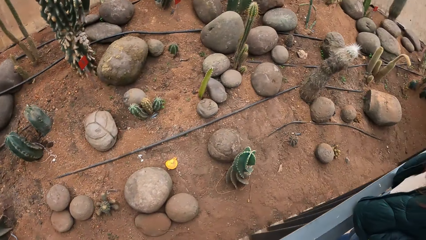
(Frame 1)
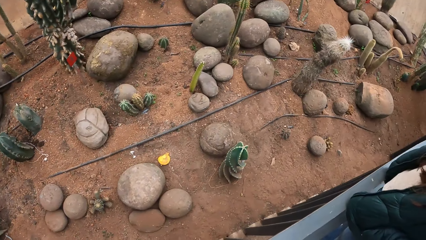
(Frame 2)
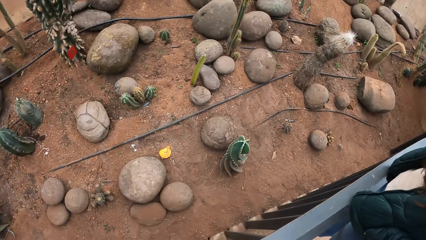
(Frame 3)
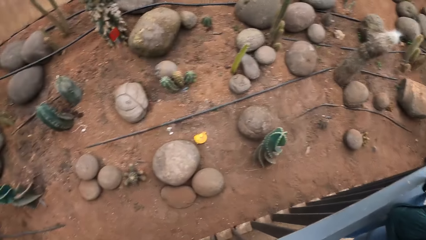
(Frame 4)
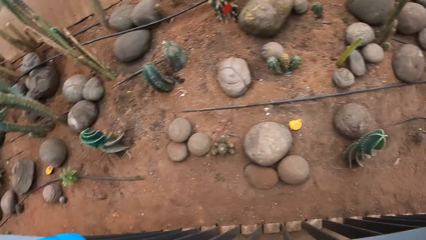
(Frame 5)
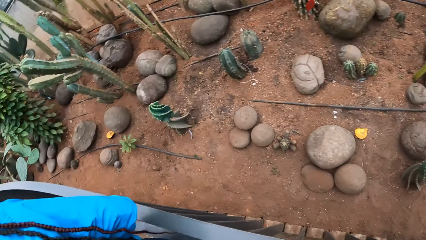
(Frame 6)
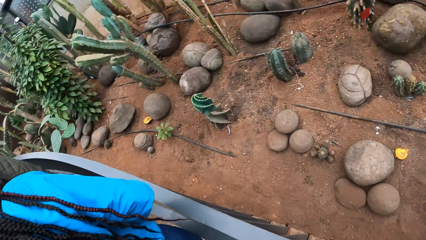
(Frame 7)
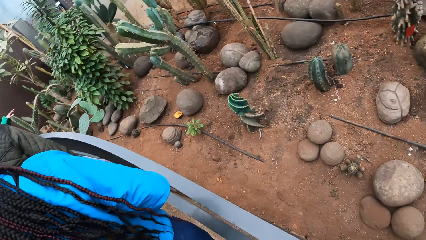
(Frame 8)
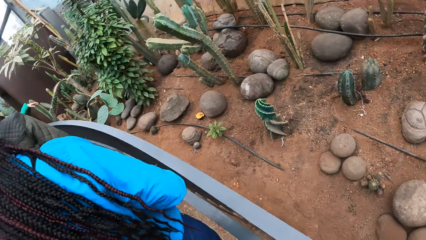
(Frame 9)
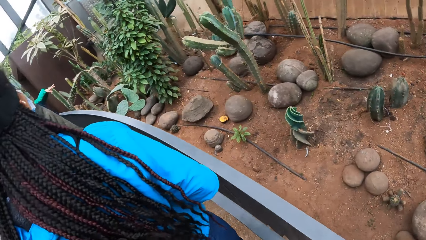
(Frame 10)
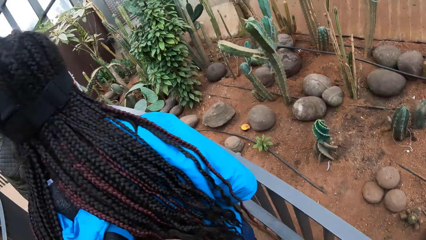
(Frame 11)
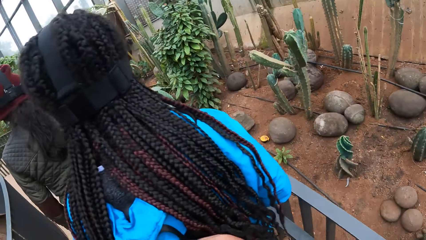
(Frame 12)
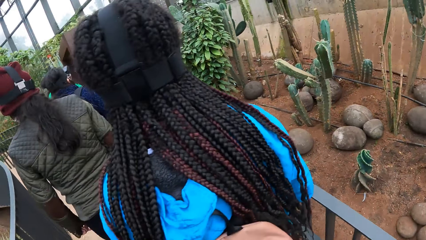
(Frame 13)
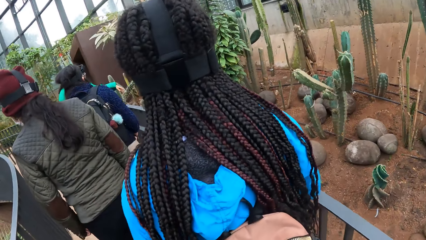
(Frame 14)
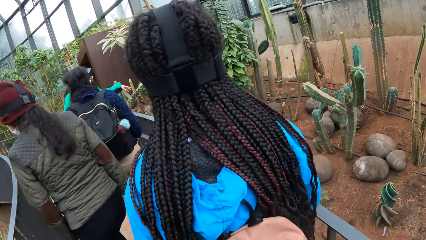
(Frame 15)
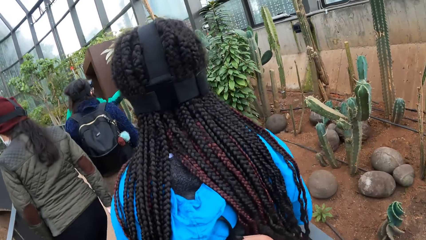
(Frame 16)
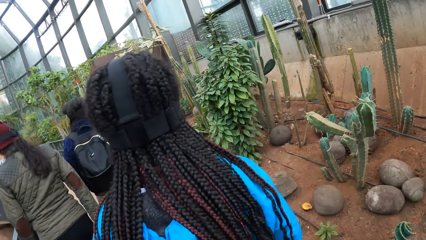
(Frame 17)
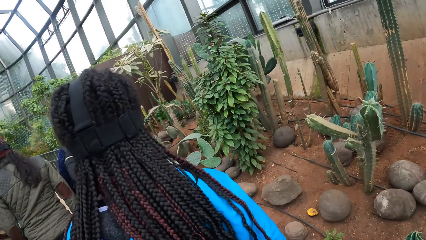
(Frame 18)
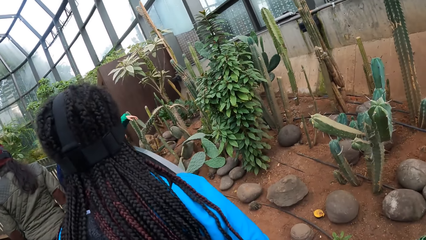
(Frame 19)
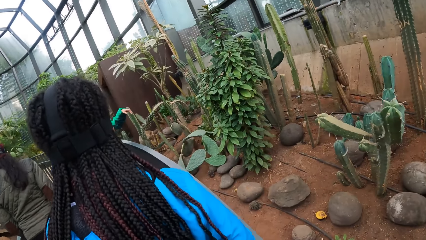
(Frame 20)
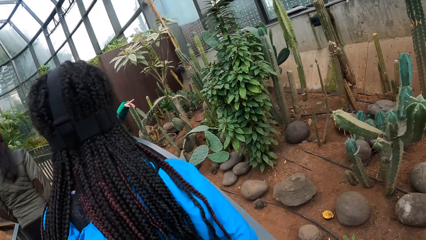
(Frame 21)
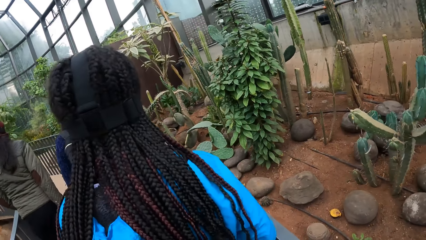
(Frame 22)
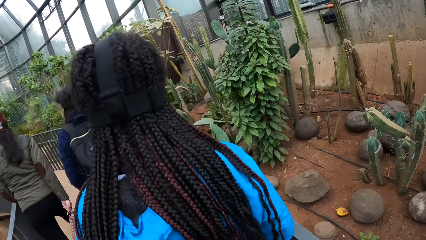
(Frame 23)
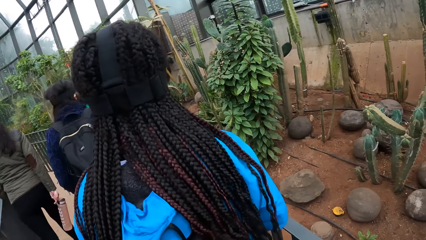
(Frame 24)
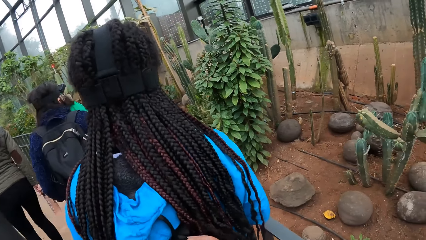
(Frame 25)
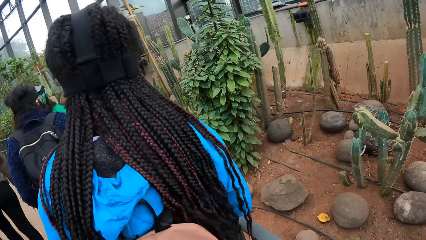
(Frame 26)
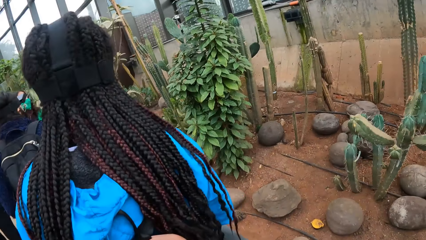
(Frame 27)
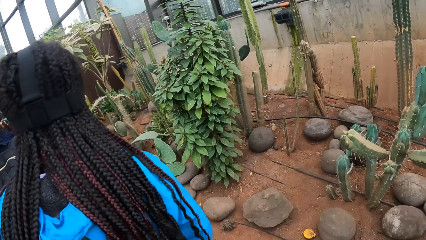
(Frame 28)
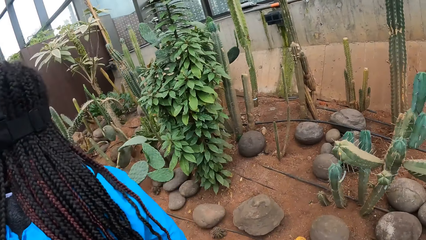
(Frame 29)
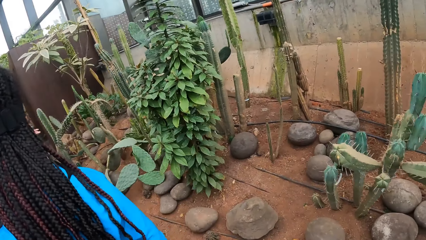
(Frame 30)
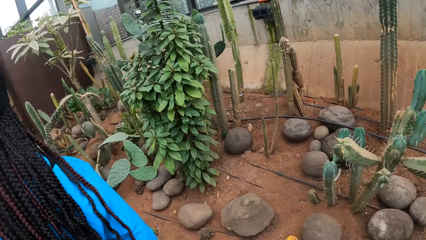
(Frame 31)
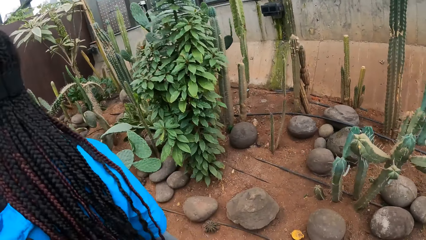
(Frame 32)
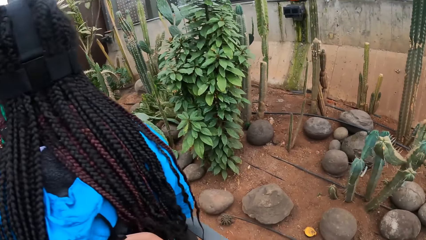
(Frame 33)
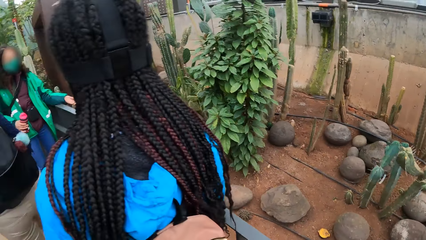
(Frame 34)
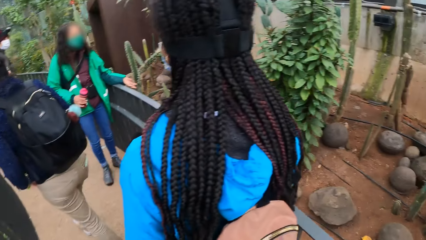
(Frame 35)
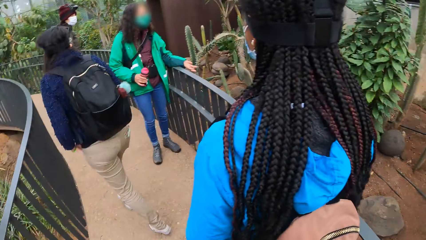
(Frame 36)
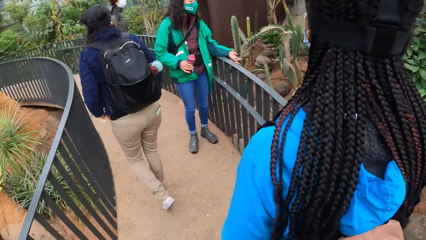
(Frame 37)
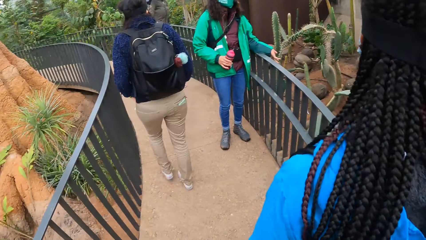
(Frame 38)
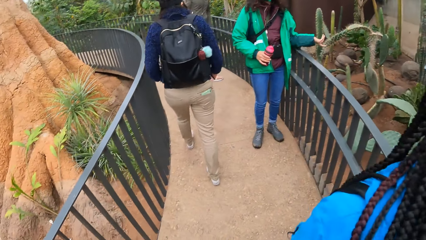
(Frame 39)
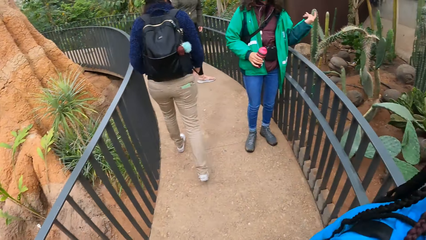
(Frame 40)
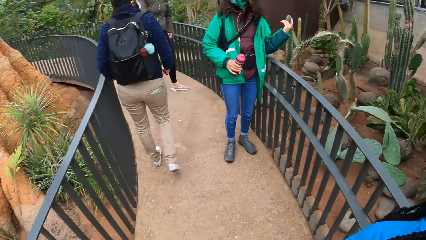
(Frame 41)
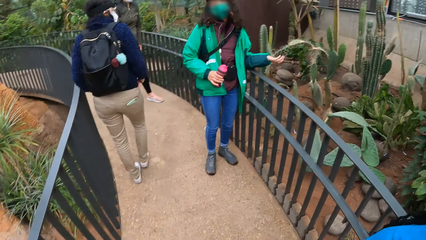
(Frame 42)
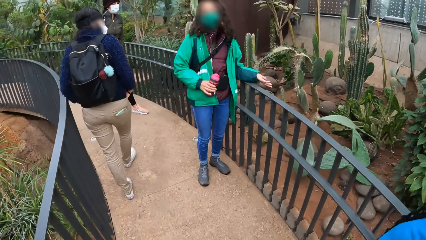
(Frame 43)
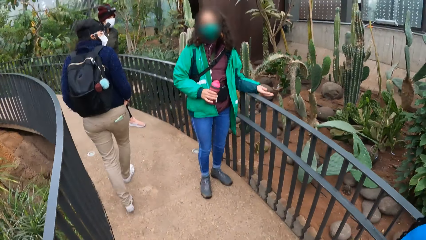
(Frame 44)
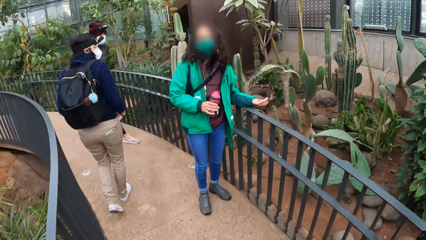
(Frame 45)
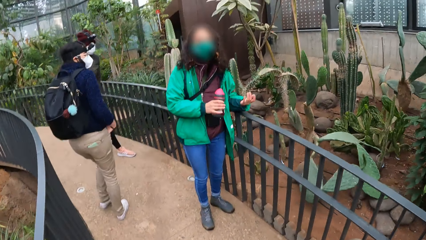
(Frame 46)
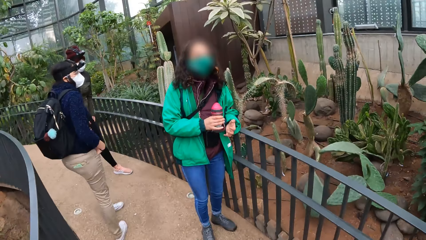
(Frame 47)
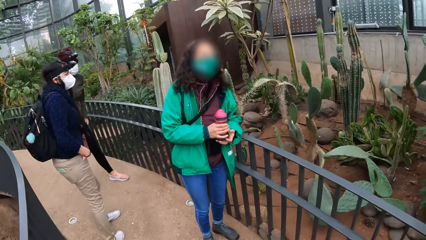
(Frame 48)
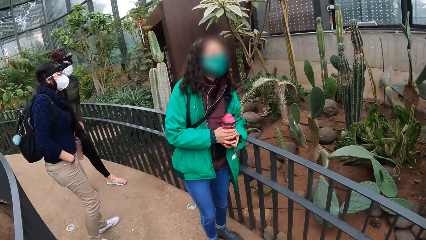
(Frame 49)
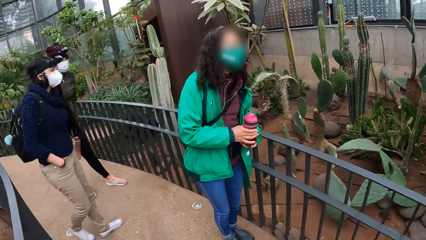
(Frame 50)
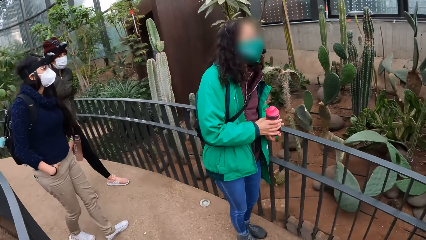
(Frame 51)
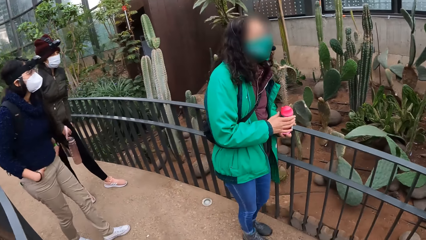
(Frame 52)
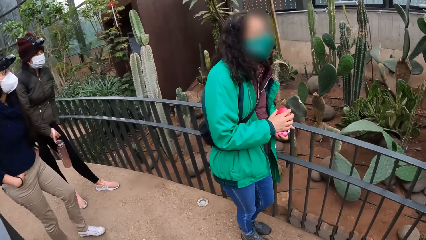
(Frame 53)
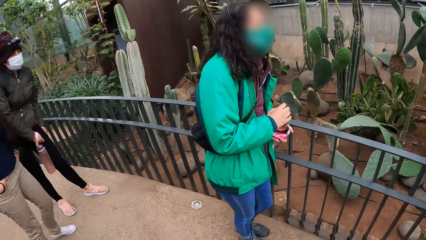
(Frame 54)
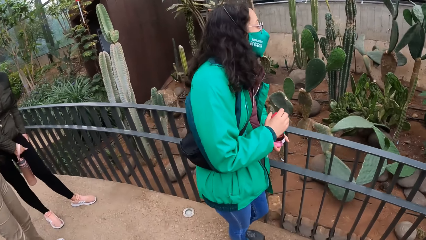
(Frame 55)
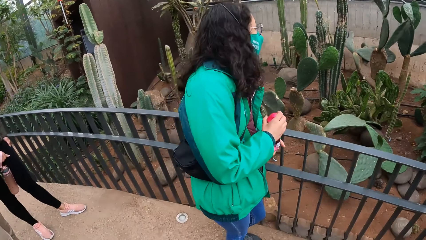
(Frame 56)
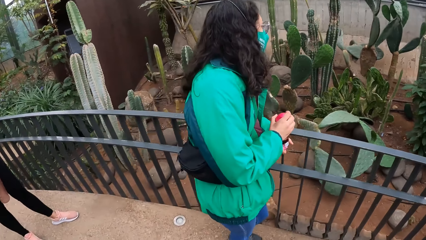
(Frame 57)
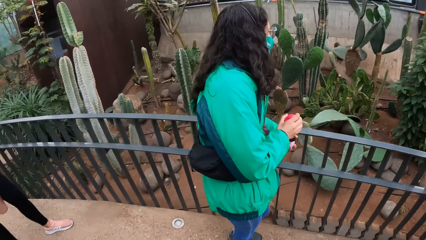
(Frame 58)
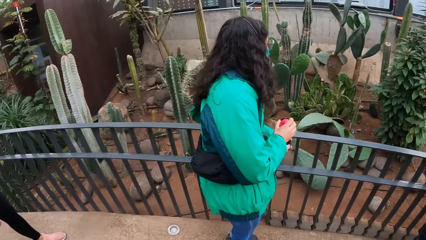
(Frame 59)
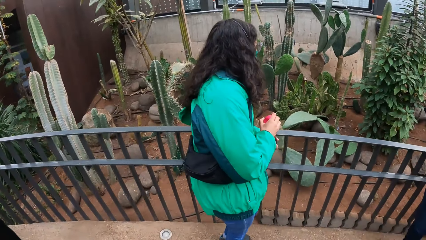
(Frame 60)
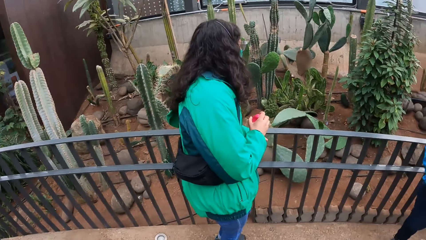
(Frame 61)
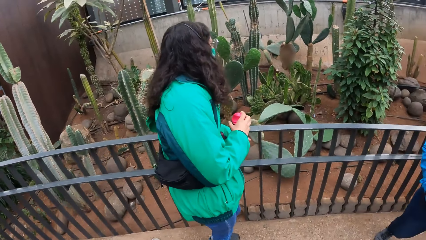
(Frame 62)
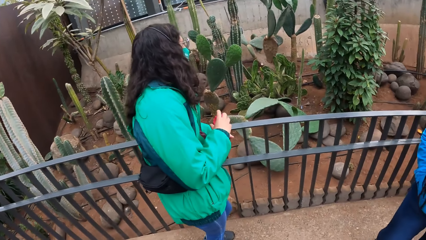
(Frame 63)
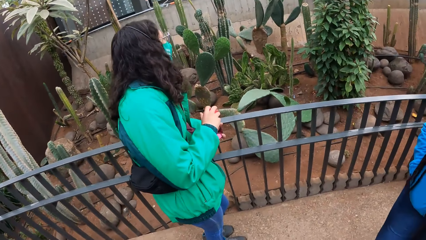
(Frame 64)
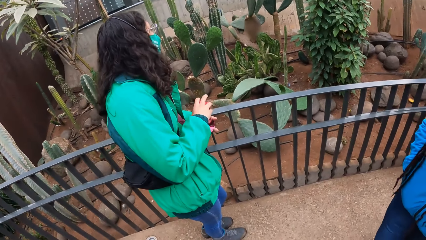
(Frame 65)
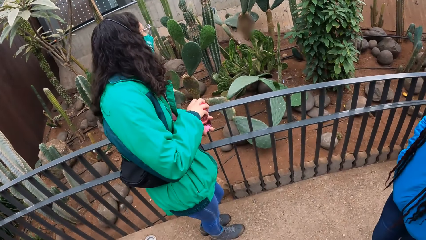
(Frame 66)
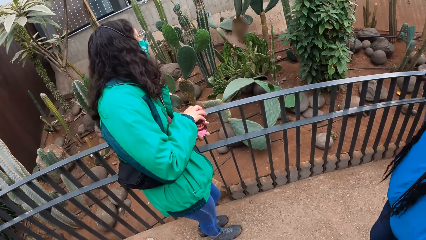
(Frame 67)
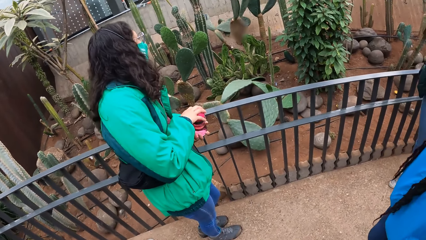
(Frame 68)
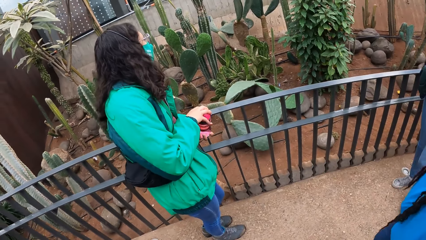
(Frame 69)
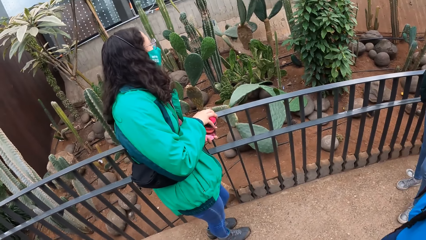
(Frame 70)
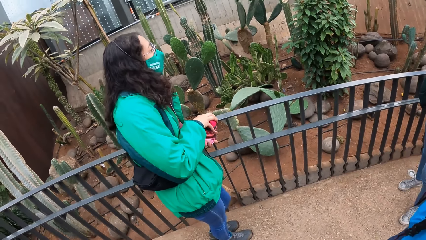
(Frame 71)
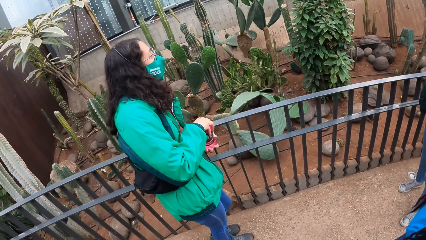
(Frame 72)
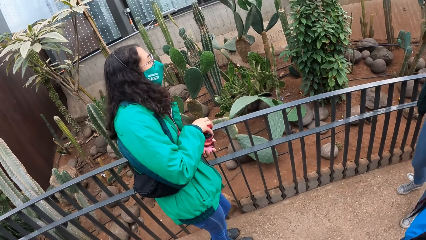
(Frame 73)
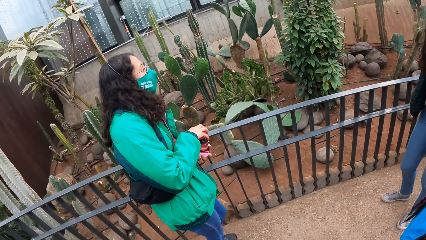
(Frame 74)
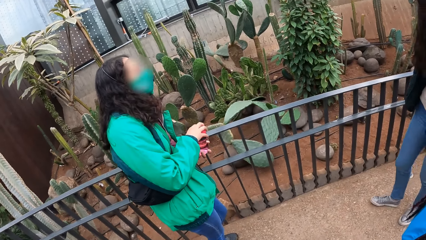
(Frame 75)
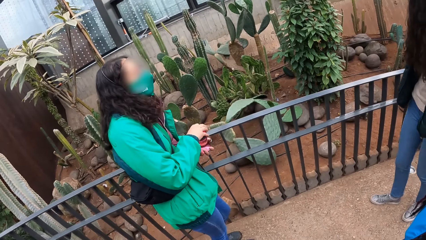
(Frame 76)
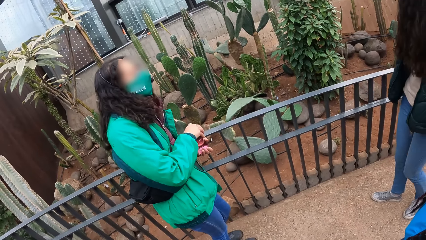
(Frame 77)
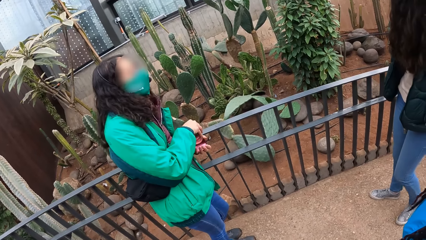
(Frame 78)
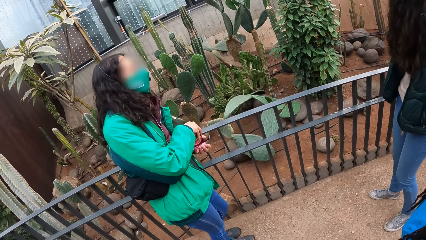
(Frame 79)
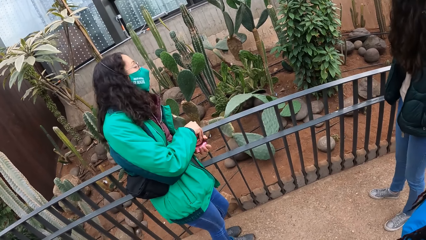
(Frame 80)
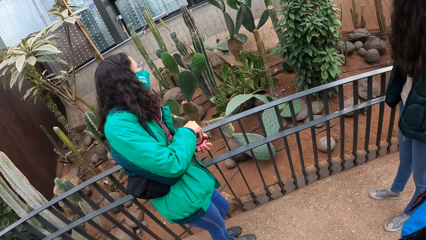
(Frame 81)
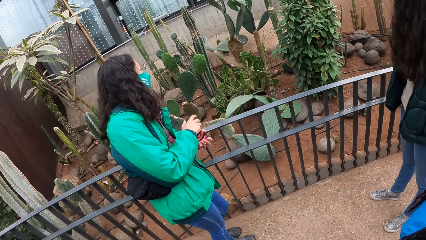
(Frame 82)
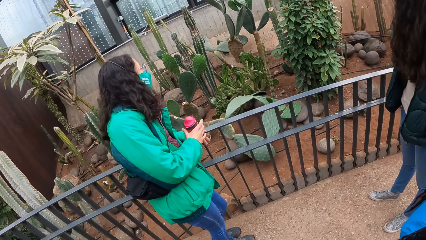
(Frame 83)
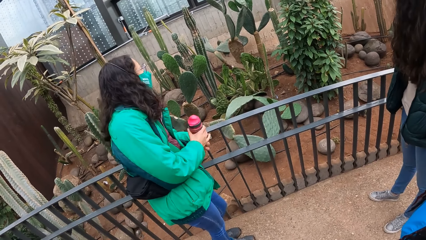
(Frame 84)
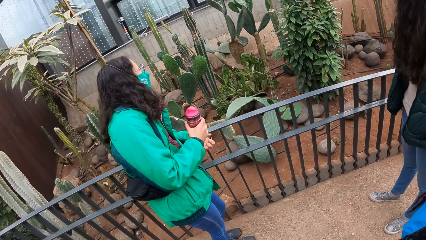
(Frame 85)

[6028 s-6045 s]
The instructor points her left hand to a plant. The instructor holds the bottle in her right hand. The instructor talks to the camera wearer. The instructor holds the bottle in both hands, opens the bottle lid with her right hand and closes the bottle lid with her right hand.
